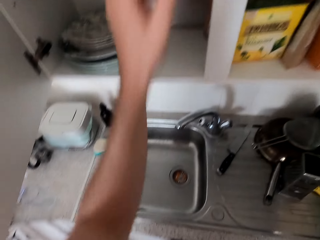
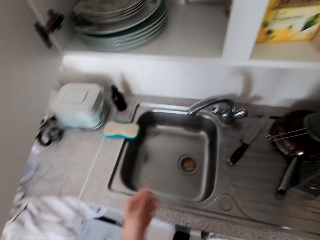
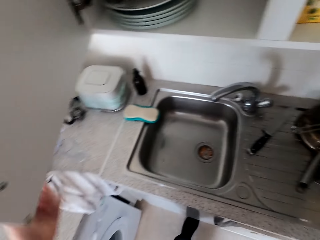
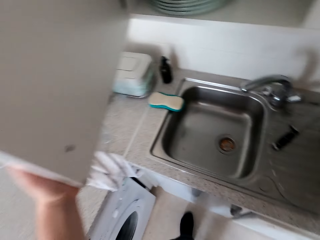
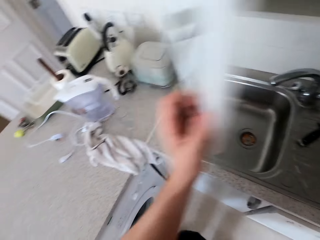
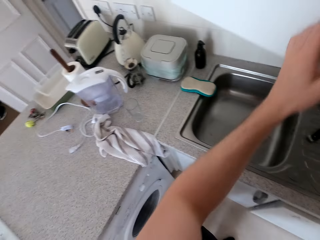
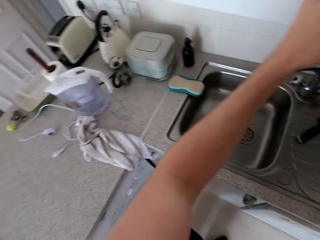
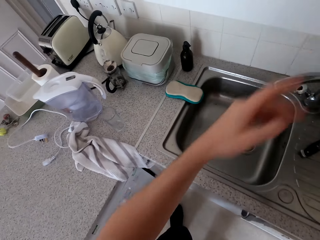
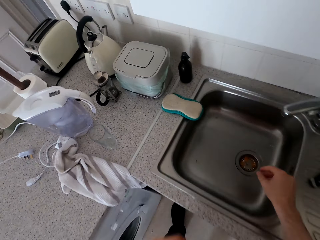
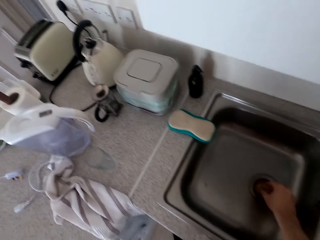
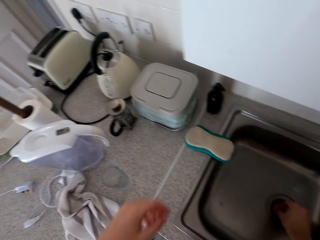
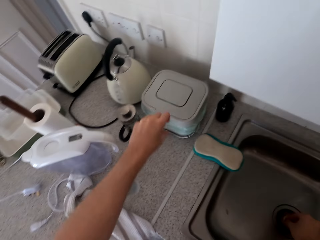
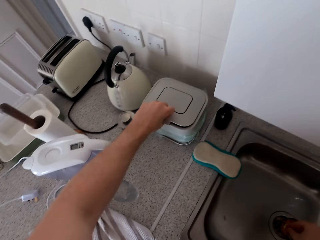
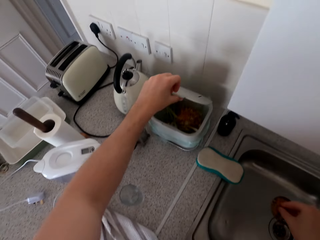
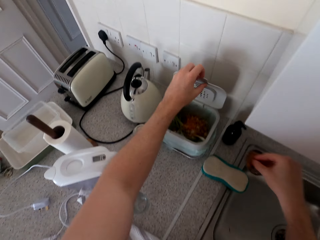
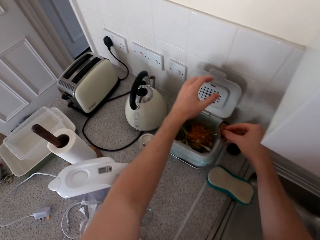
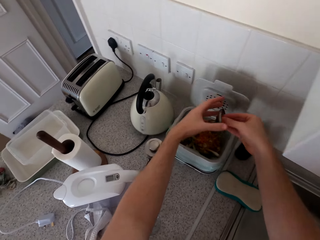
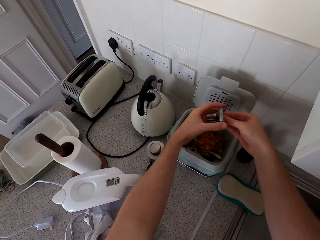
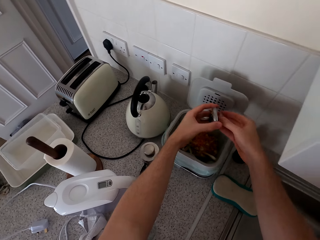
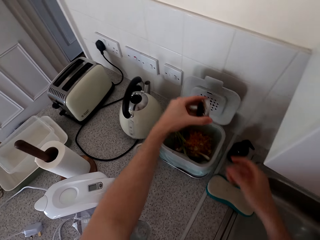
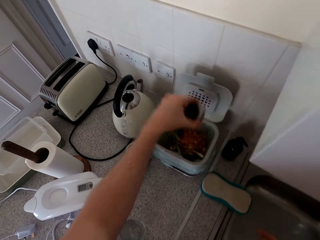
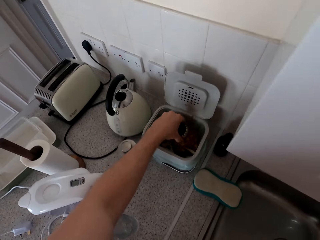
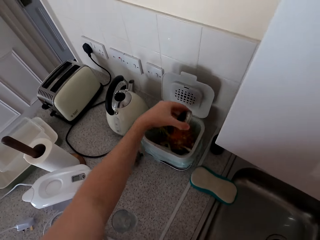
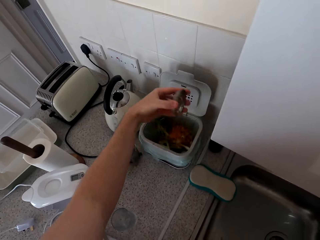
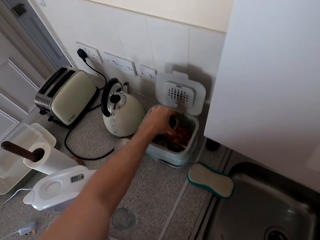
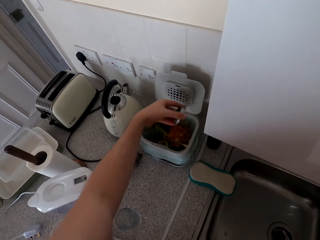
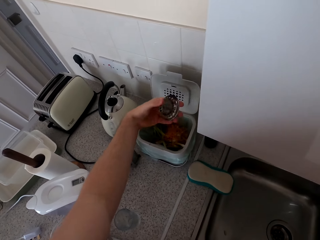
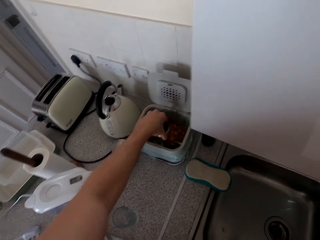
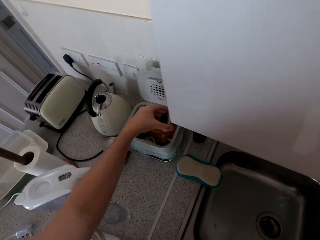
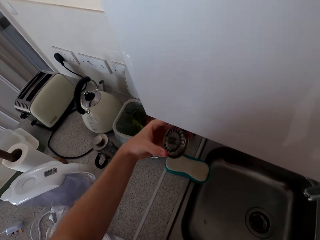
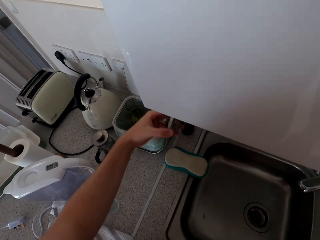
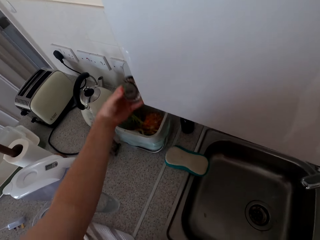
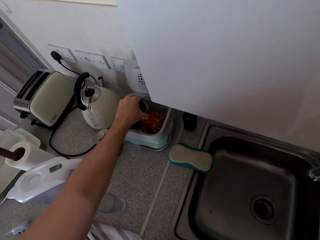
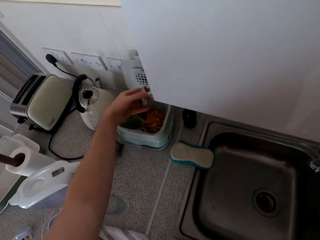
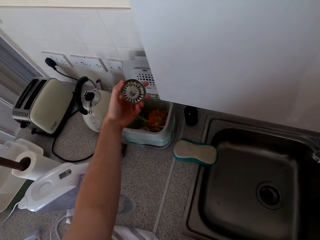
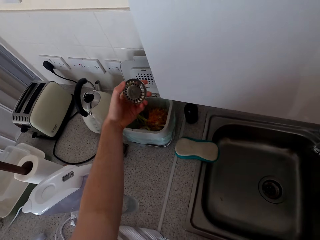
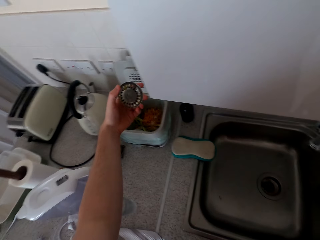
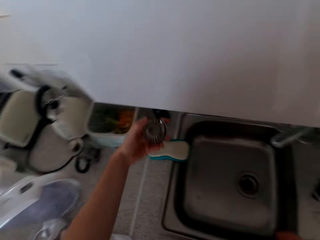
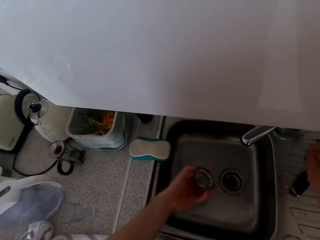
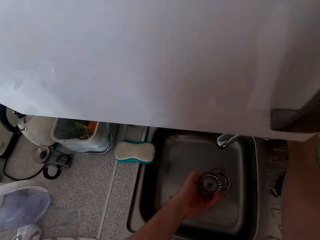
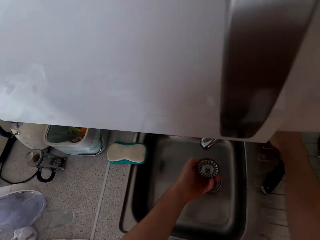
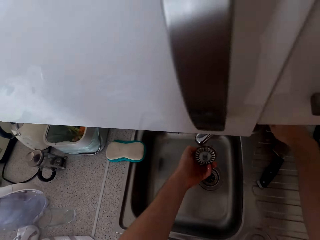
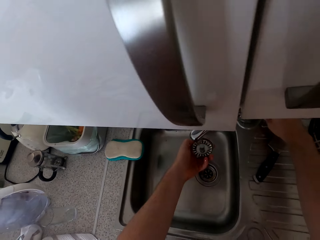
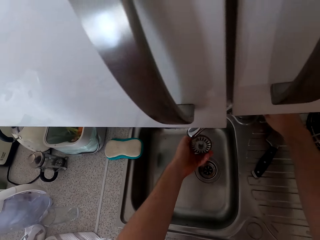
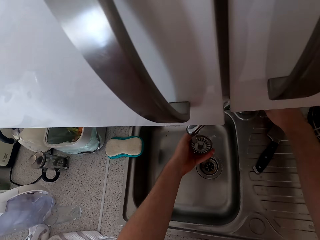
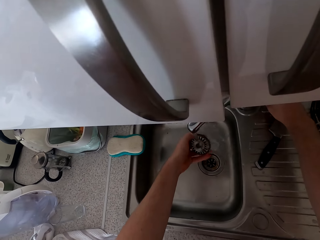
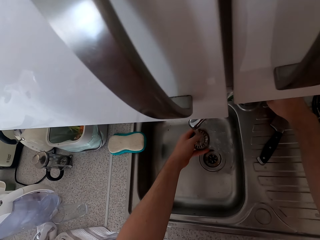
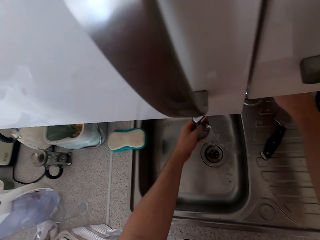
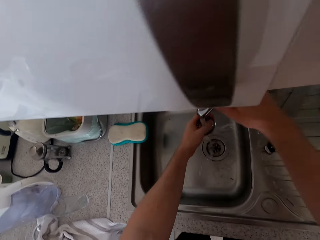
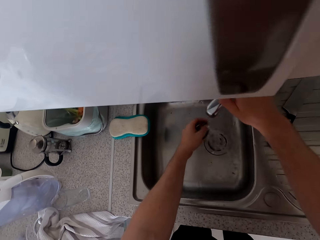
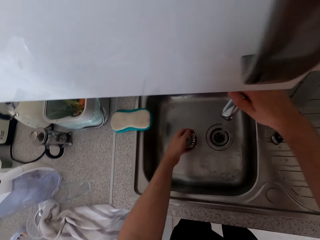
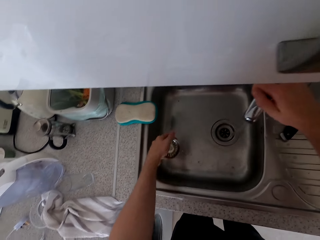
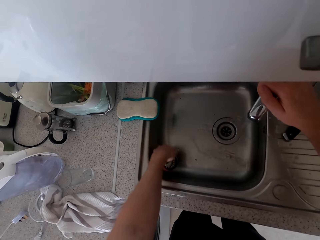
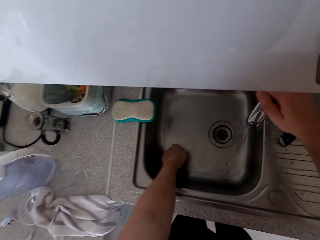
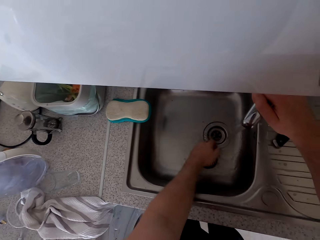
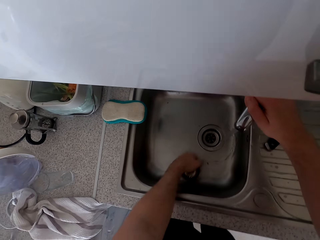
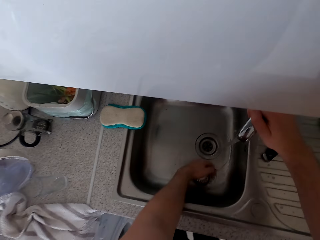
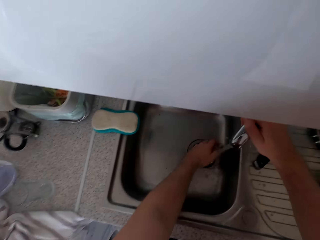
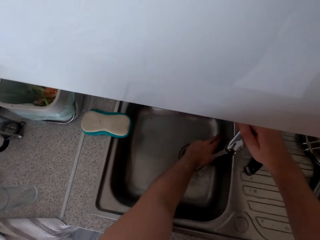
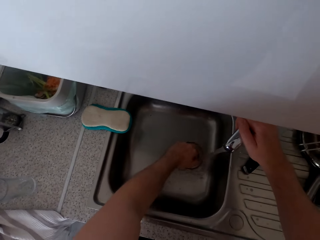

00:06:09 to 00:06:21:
The camera wearer closes the cabinet. They pick up the sink sieve. They drop the dirt in the dustbin. They clean the sieve.

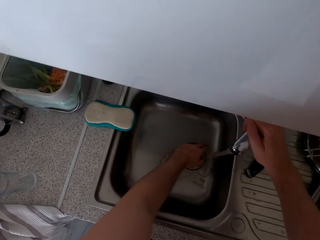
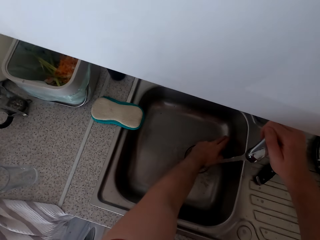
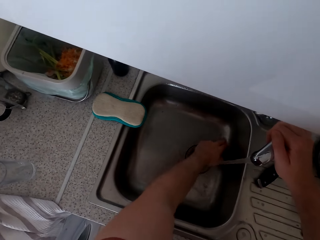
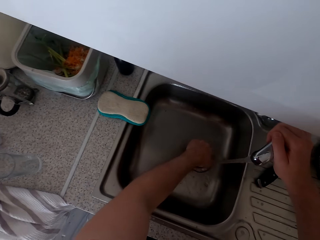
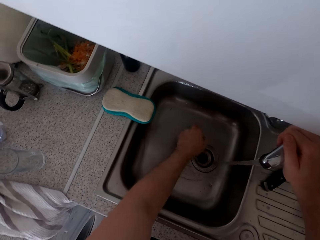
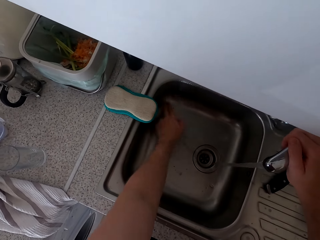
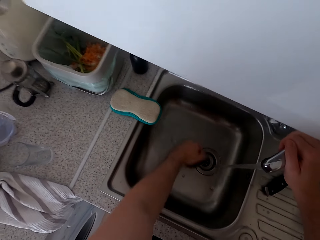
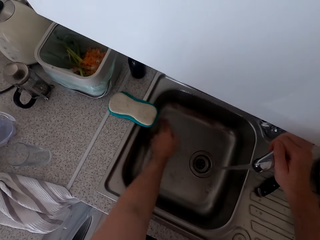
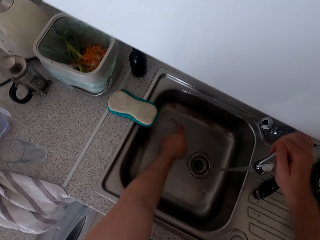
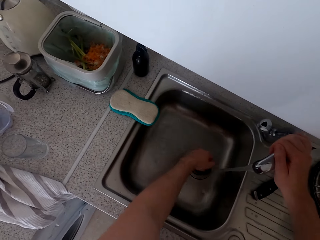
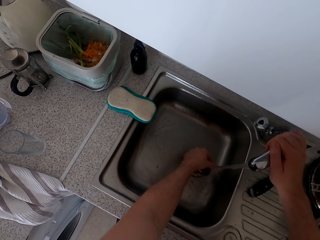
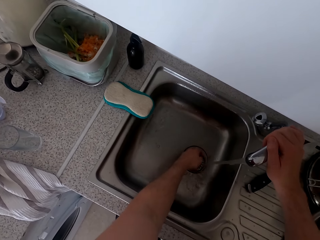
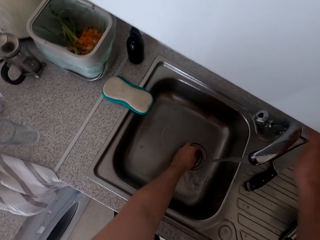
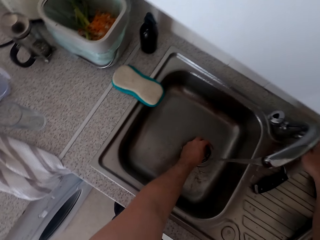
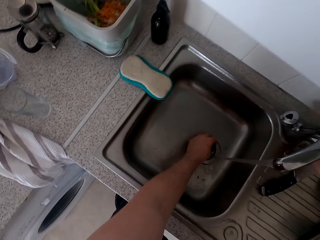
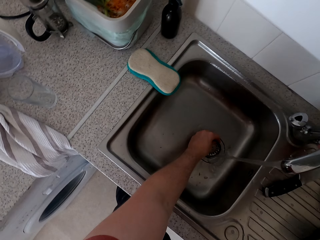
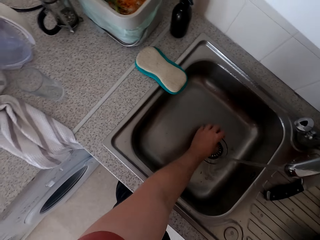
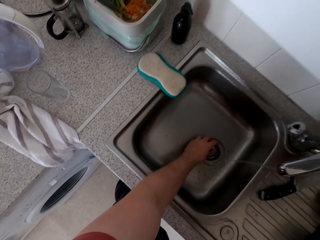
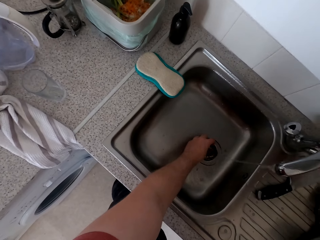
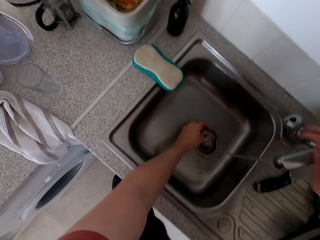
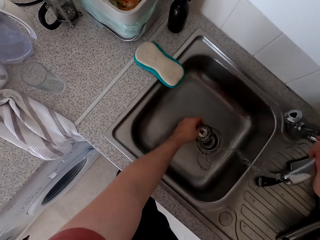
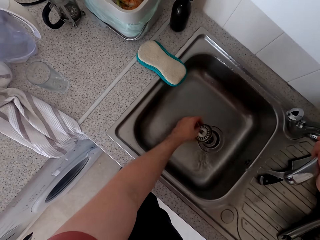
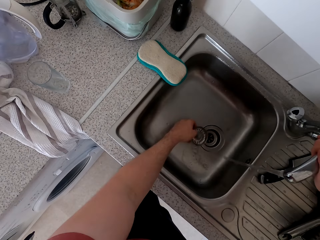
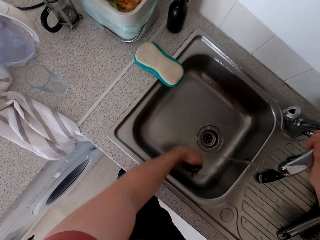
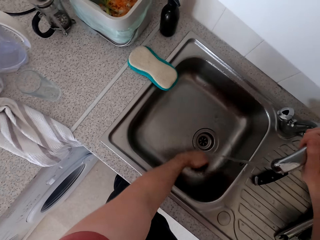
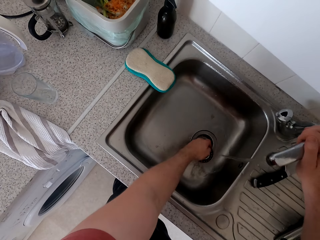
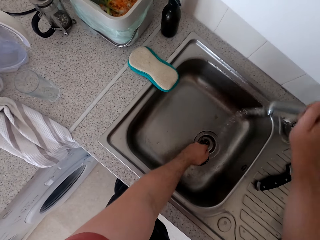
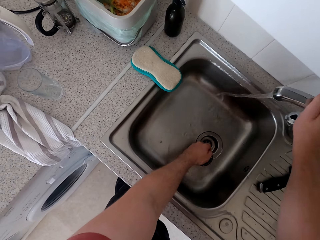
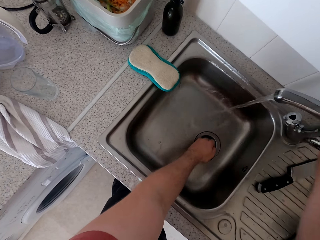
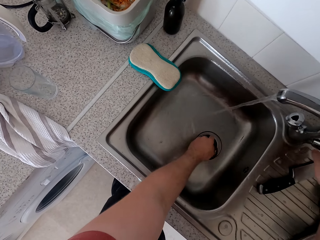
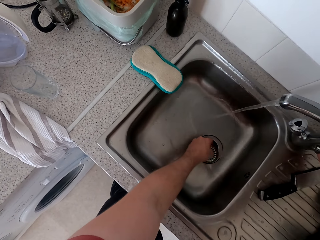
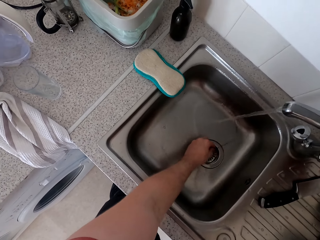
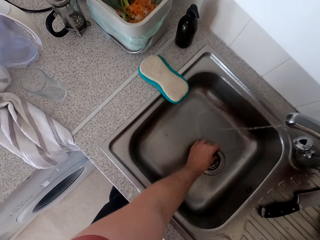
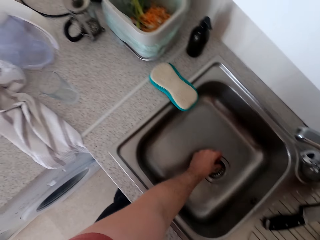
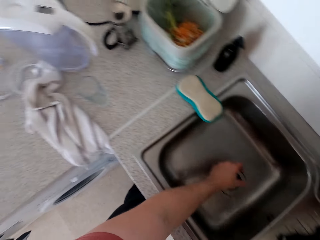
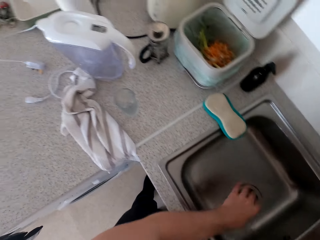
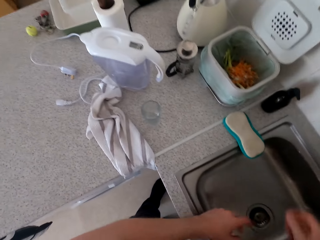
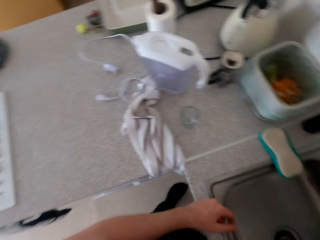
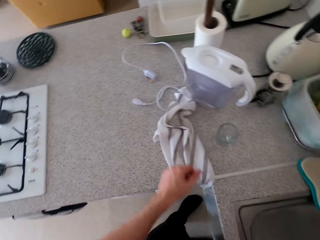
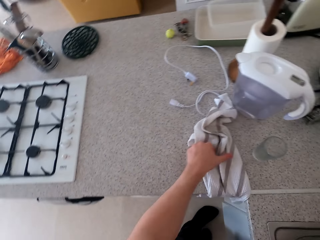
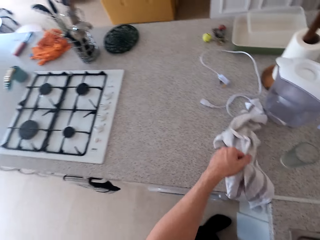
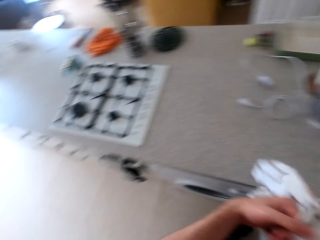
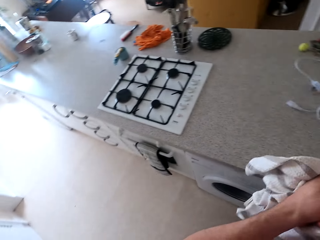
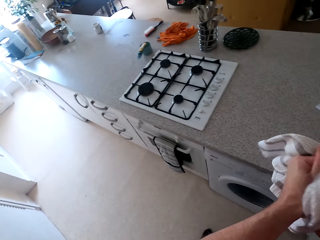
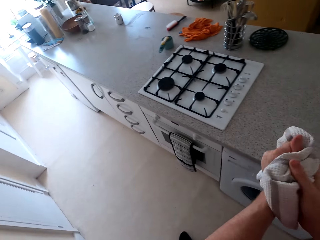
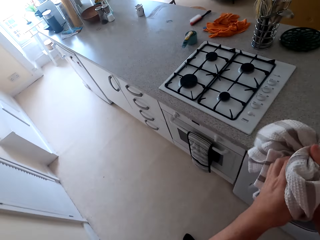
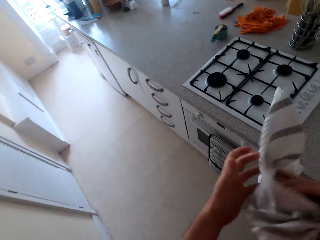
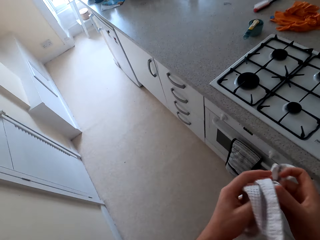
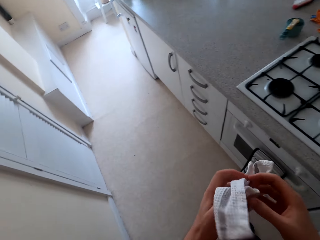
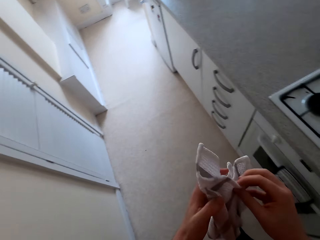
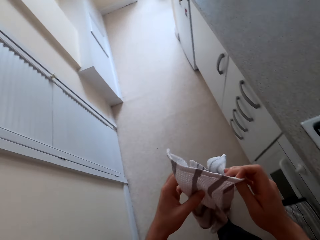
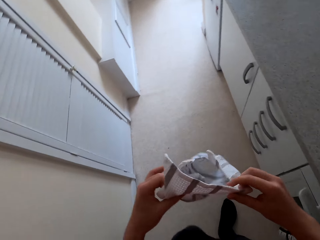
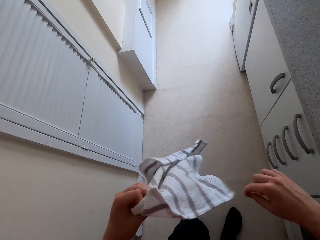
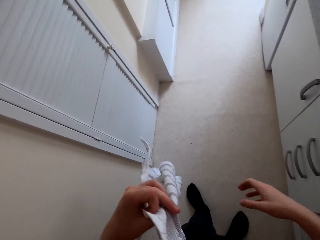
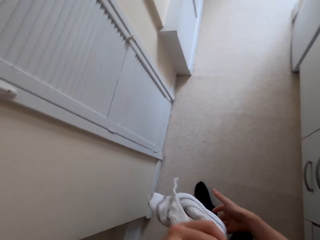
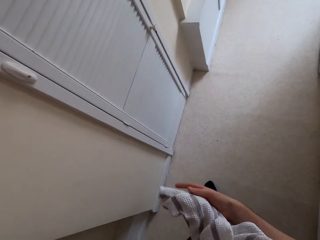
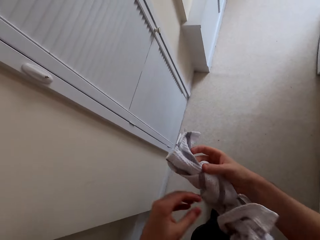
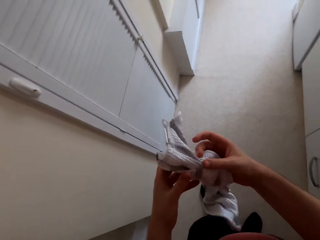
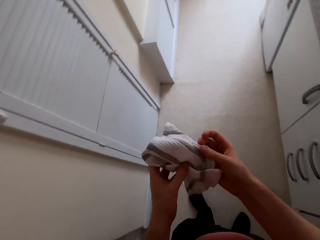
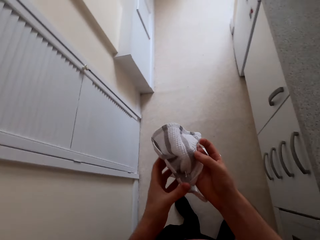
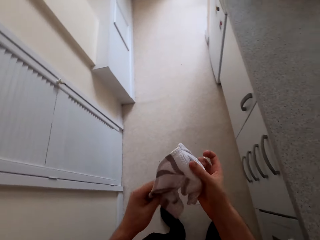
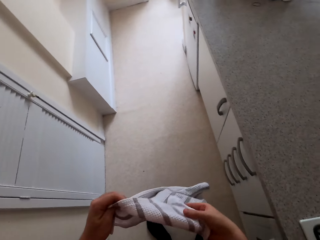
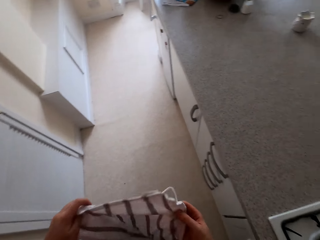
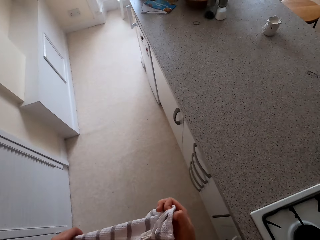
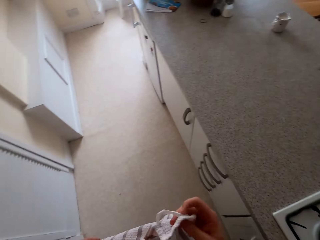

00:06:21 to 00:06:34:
The camera wearer washes the sink. They dry the hands. They walk around the kitchen.
